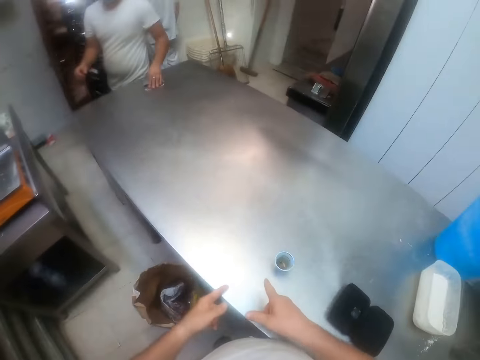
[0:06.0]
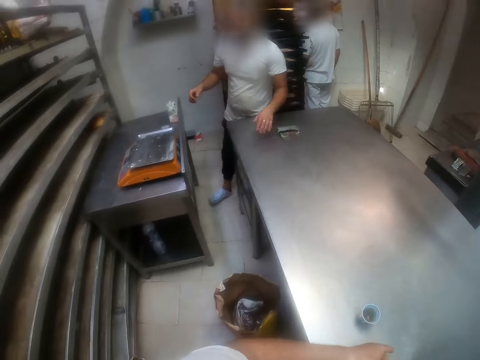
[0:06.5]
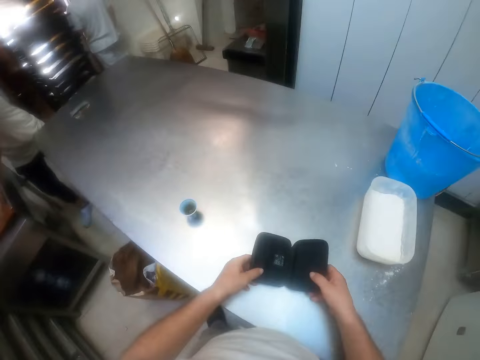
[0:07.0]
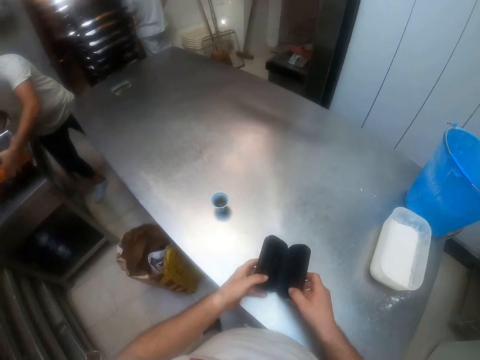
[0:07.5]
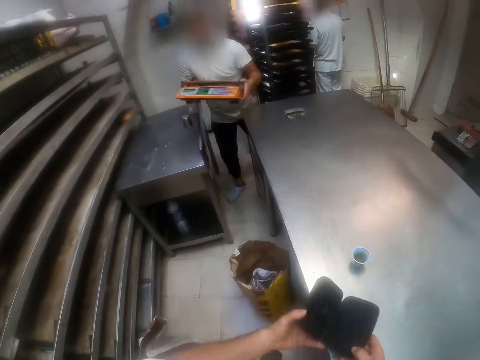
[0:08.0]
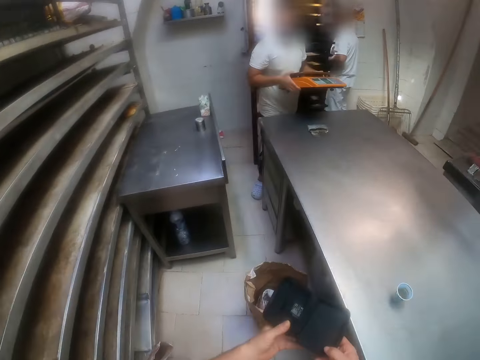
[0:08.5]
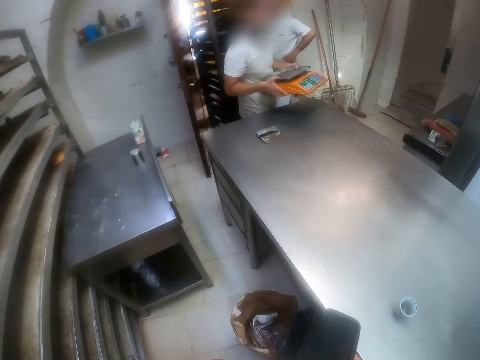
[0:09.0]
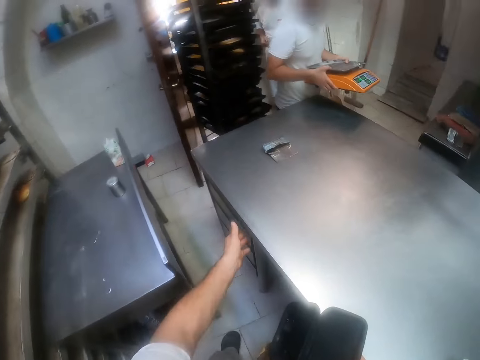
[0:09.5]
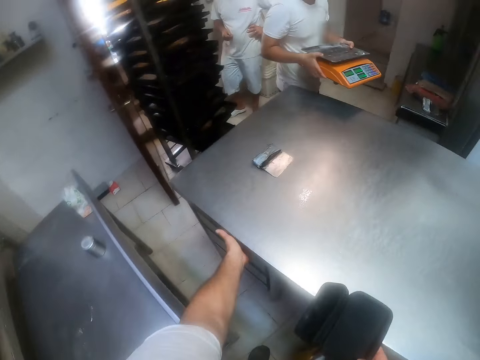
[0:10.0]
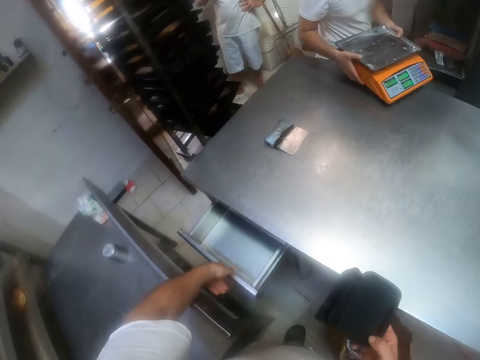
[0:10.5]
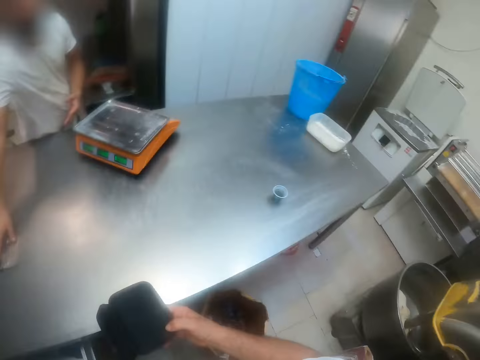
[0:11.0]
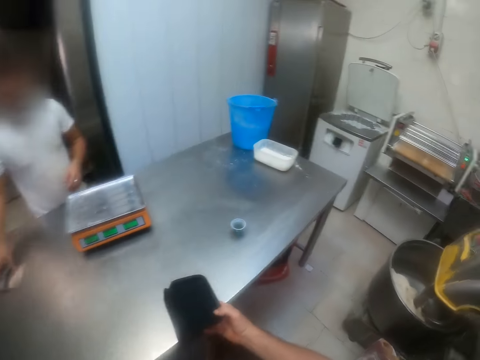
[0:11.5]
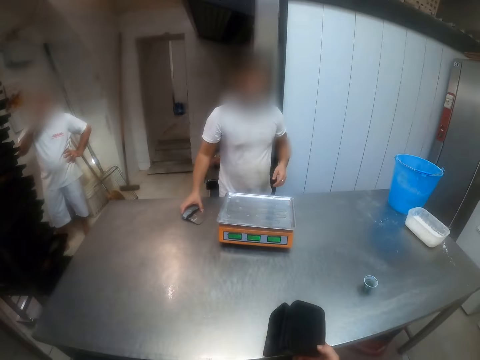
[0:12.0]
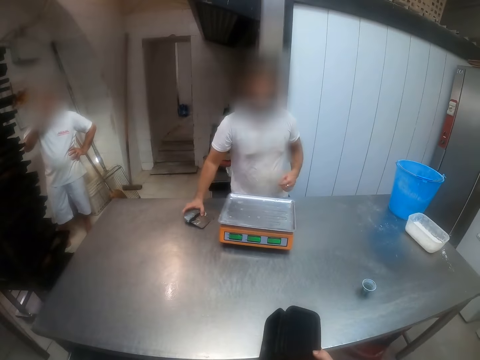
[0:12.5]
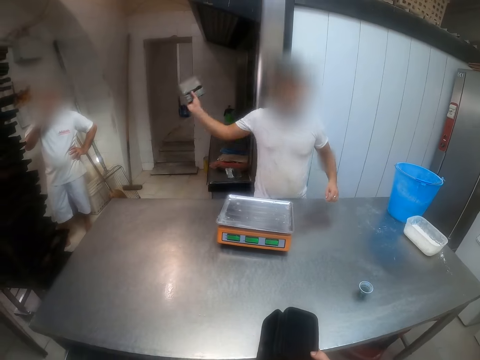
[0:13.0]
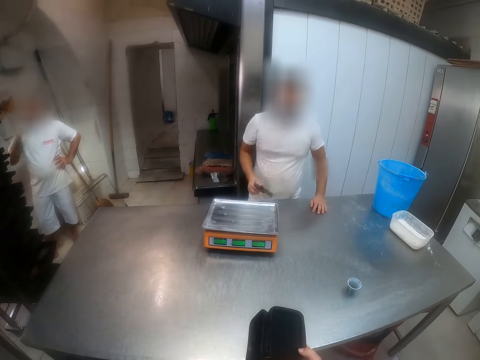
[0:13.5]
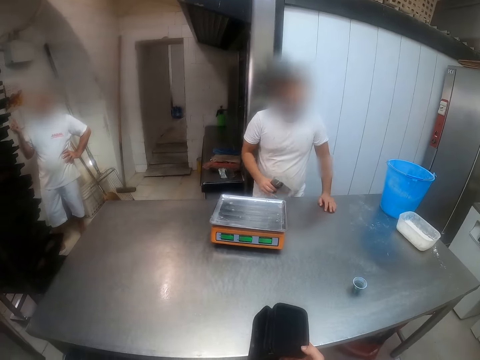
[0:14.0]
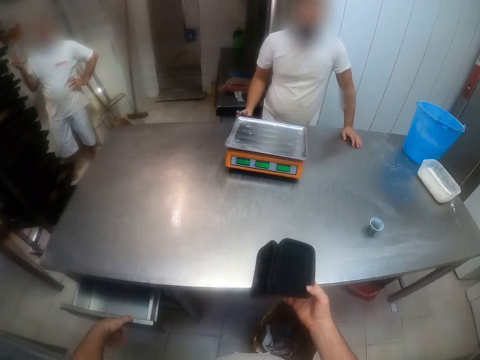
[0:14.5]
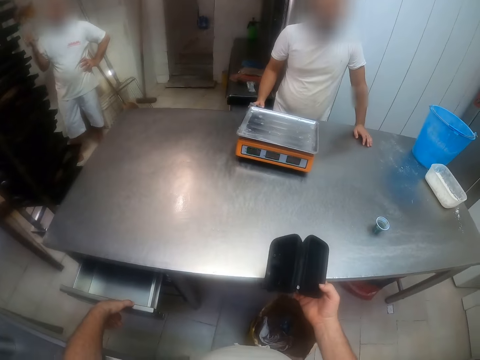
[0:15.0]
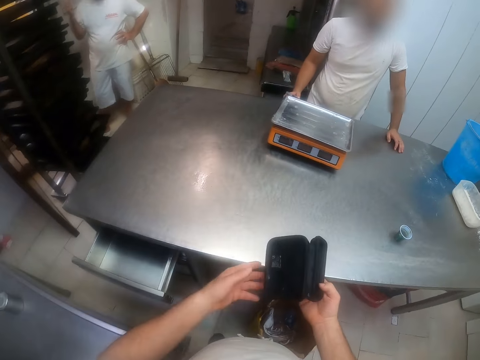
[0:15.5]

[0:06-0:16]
A man drops a dough scraper in his left hand on the table. The camera wearer points at something. He picks up a small case from the table with both hands. The man carries a dough scale from a table with both hands. The camera wearer holds a small black tray. He opens a drawer with his left hand. He drops the dough scale on the table. The man picks up the dough scraper from the table with his right hand.

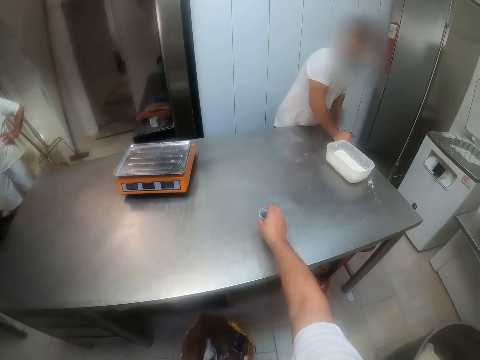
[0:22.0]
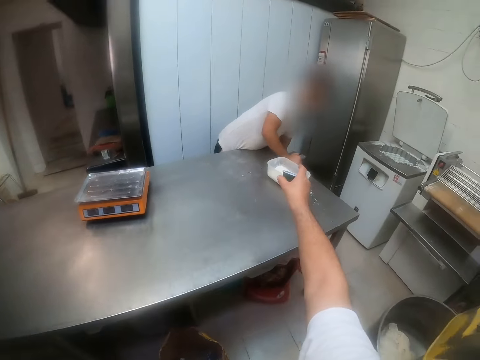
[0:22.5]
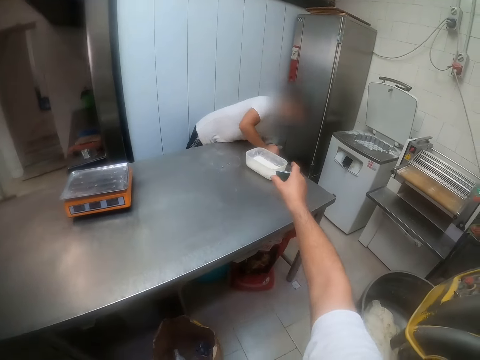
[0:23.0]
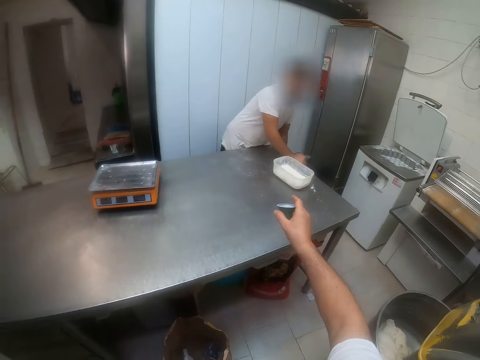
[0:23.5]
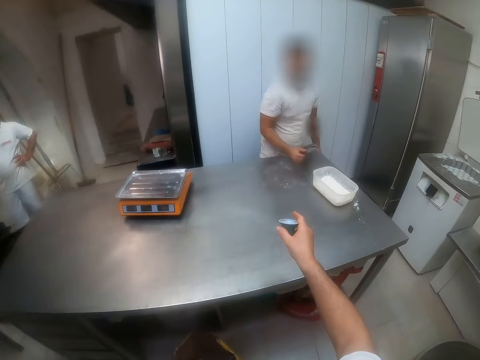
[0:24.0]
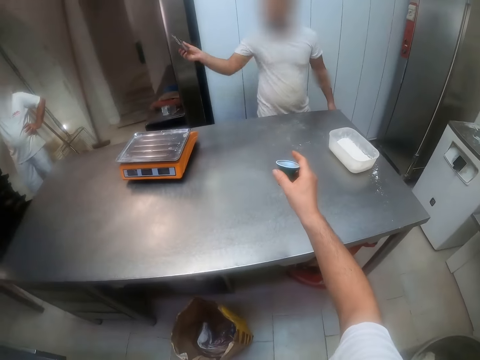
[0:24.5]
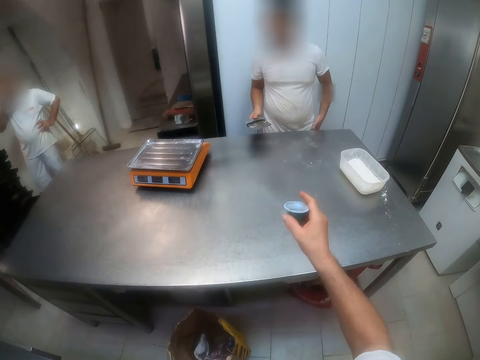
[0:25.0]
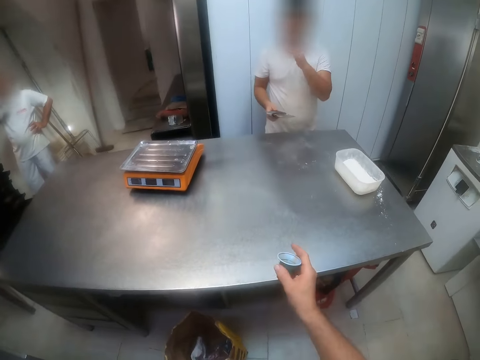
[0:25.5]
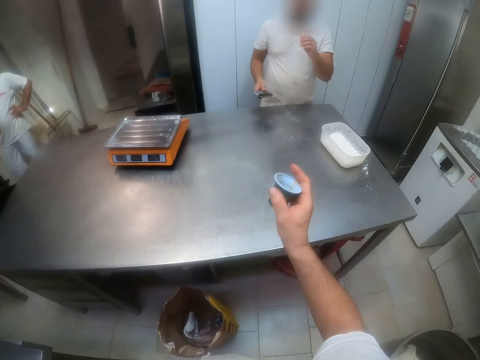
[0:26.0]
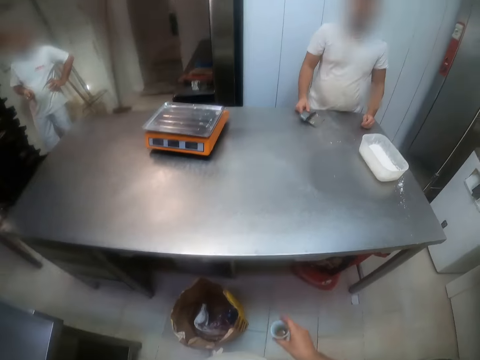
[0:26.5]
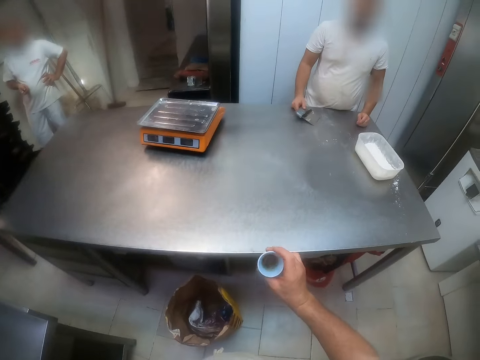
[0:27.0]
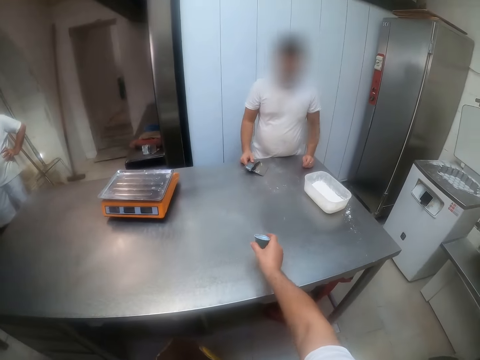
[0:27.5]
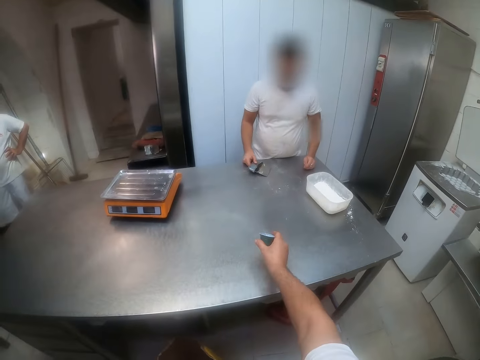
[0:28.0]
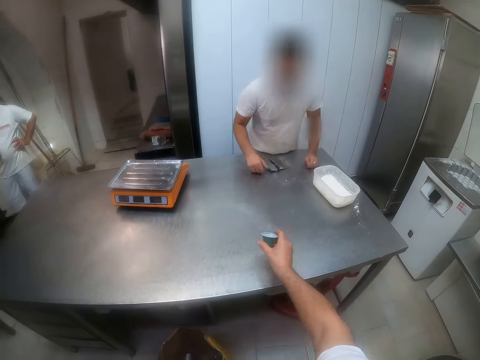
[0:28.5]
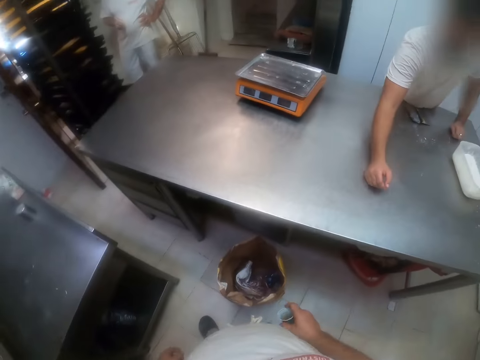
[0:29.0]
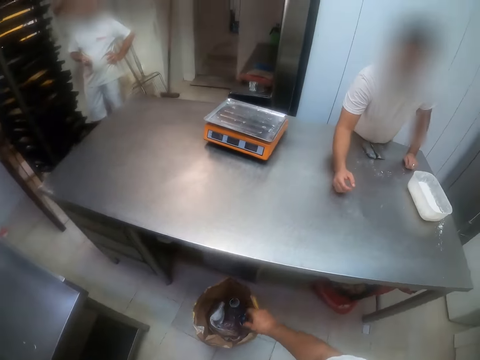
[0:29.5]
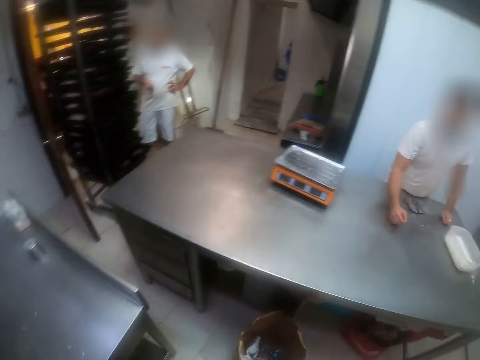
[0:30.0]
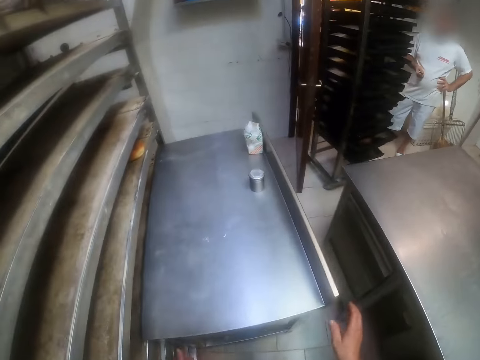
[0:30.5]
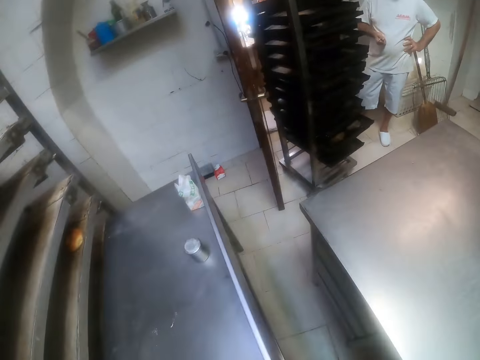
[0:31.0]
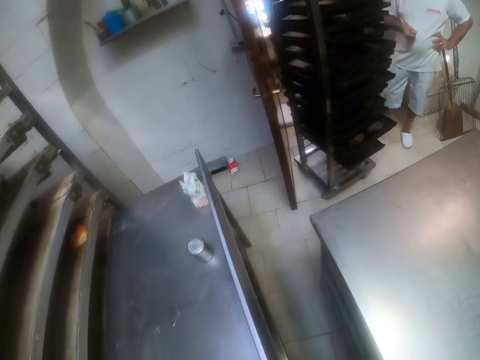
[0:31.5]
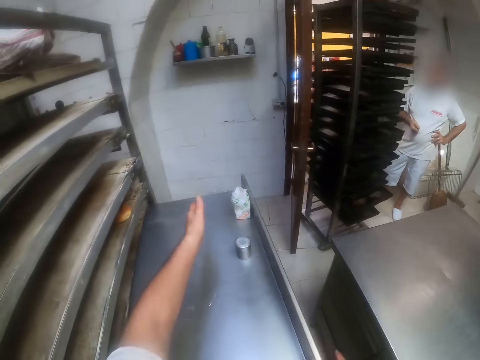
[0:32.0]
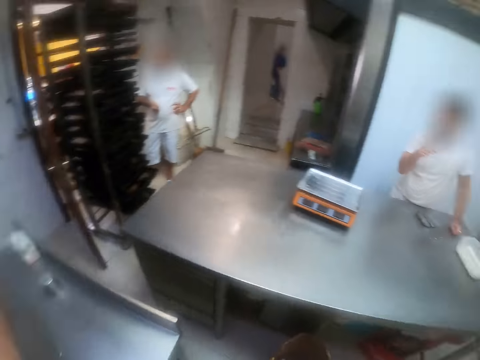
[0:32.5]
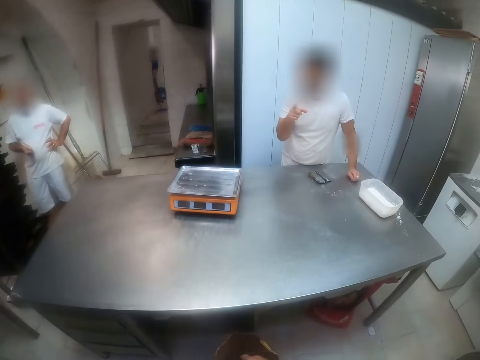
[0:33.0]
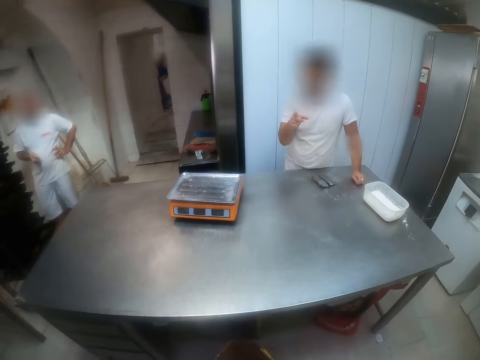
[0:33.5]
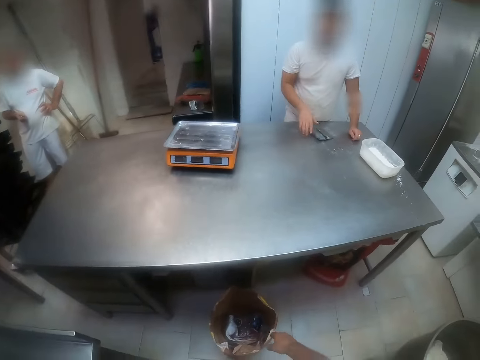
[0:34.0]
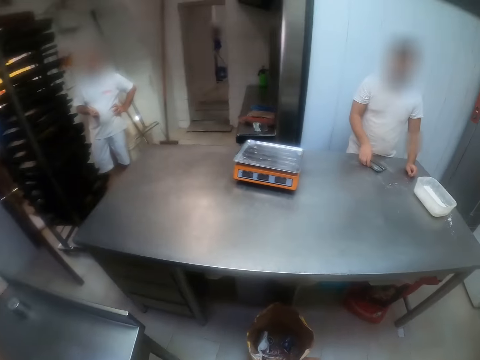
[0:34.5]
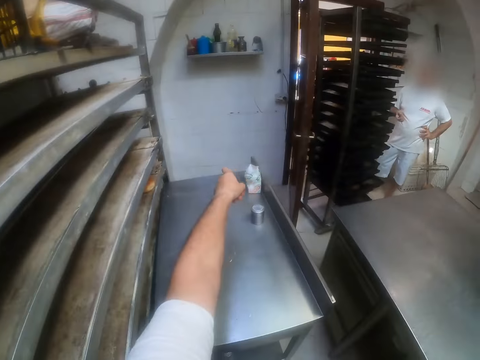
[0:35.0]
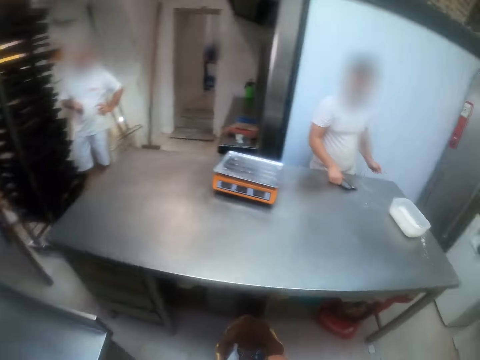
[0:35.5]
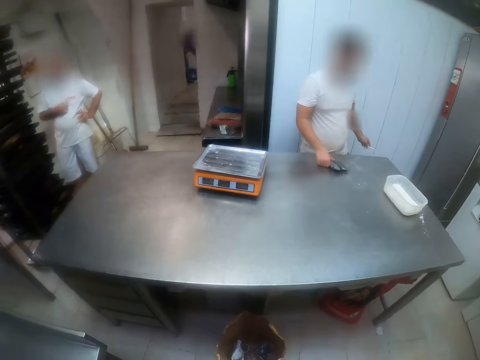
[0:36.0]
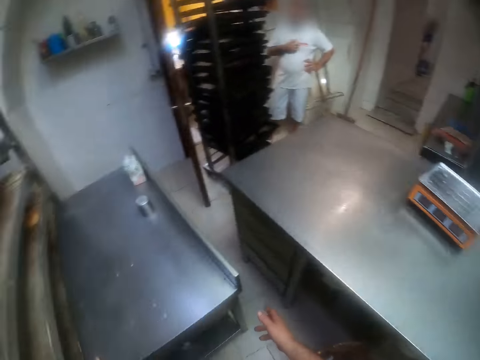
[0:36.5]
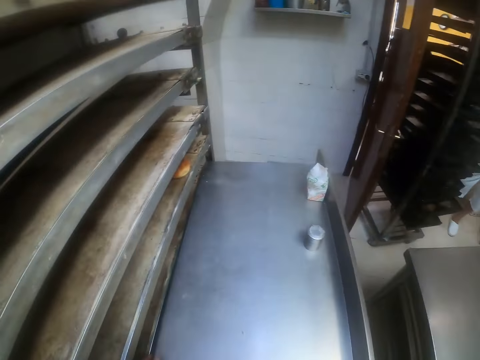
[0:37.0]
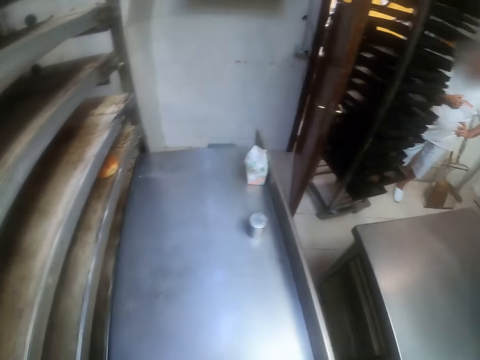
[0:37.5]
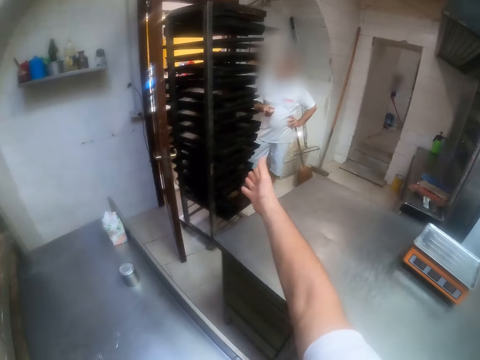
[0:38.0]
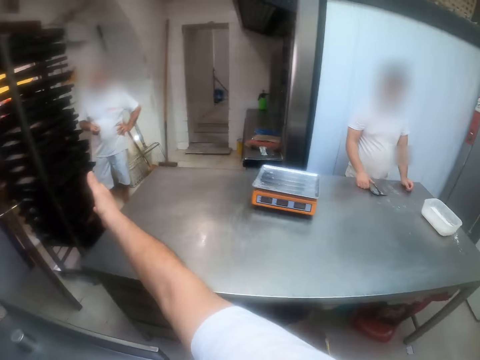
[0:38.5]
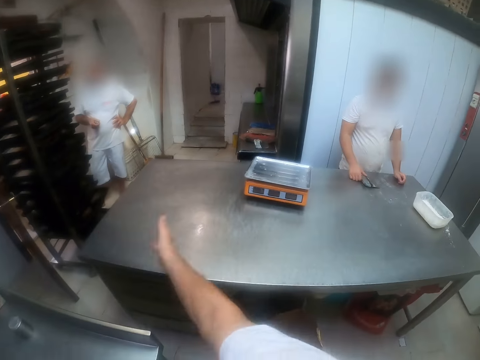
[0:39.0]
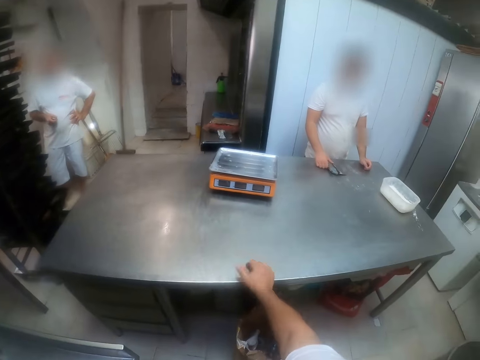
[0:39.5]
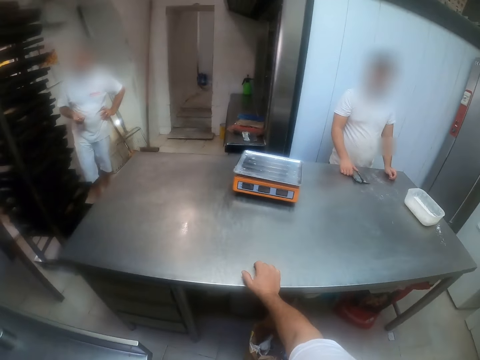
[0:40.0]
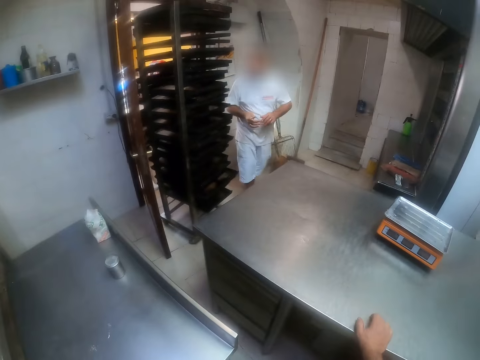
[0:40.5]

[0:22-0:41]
The camera wearer picks up the small cup from the table with his right hand. He throws the tumbler in the bin. A man touches his face with his left hand. The camera wearer throws the small cup in the trash bin with his right hand. The man picks up a dough scraper from the table with his right hand. The camera wearer pushes the metallic table. He points his right hand to another man.
